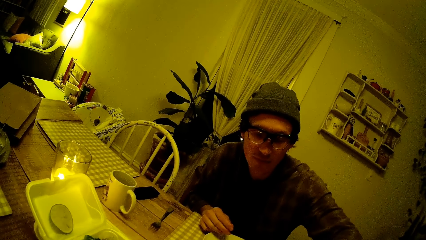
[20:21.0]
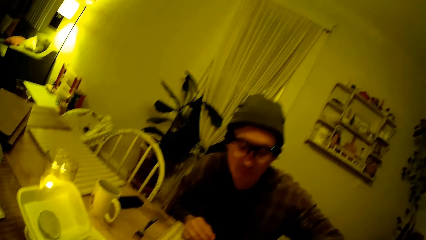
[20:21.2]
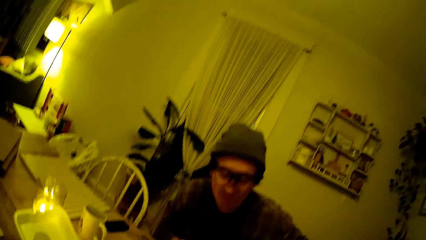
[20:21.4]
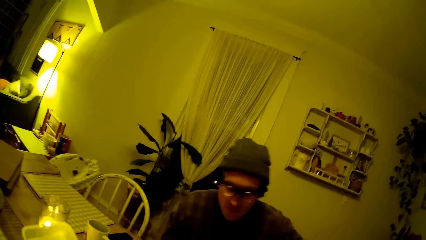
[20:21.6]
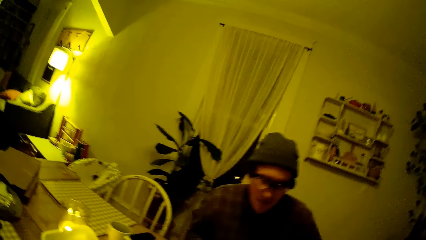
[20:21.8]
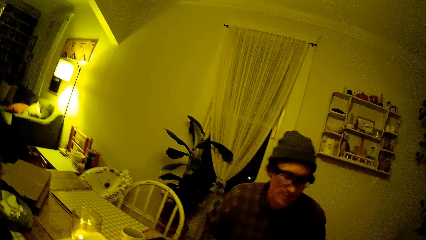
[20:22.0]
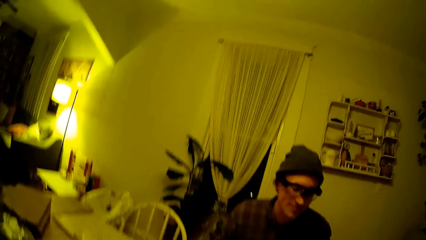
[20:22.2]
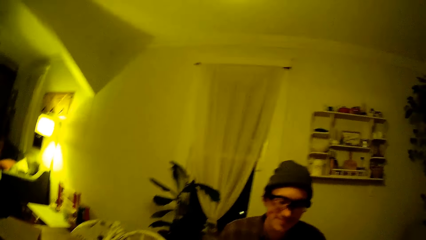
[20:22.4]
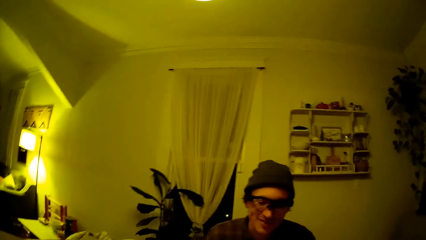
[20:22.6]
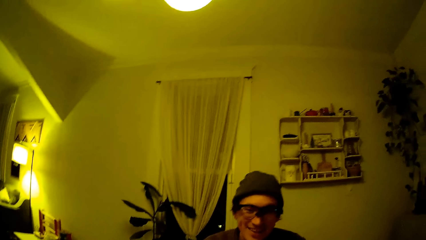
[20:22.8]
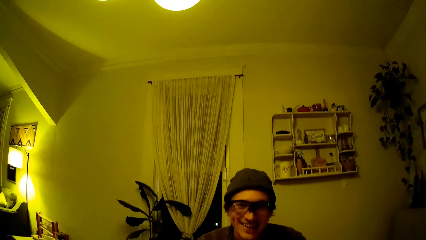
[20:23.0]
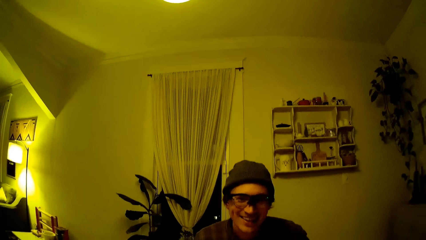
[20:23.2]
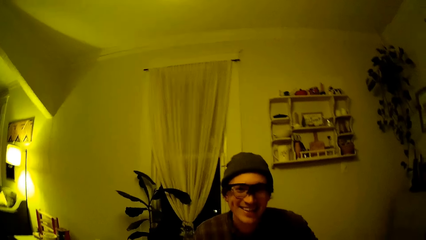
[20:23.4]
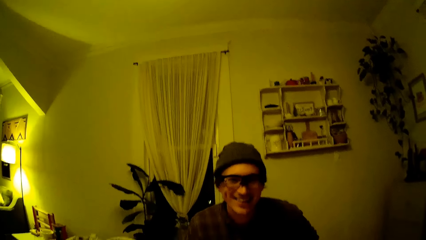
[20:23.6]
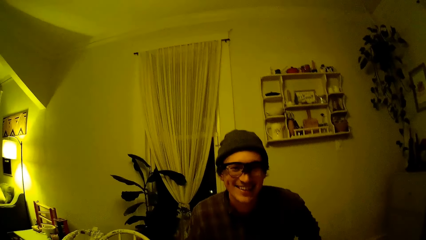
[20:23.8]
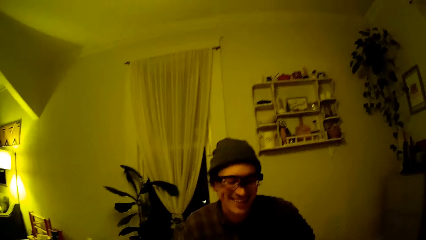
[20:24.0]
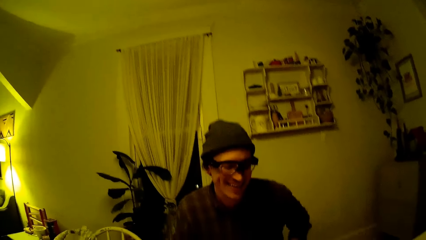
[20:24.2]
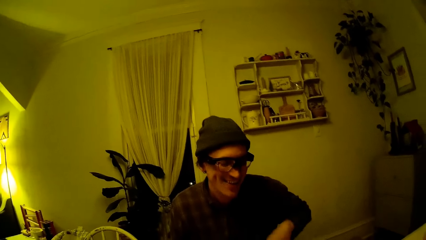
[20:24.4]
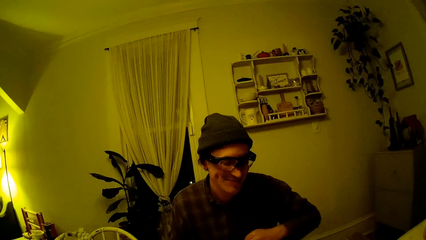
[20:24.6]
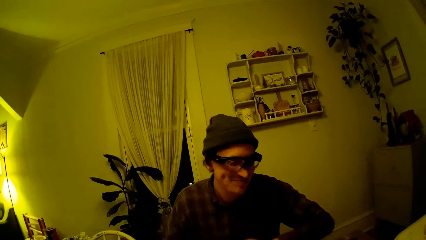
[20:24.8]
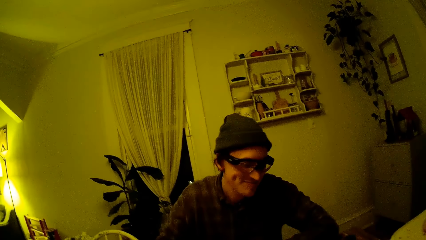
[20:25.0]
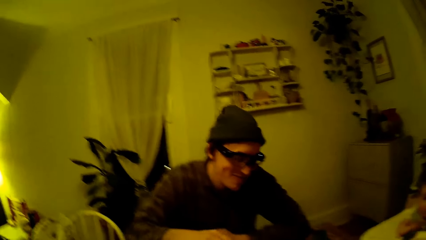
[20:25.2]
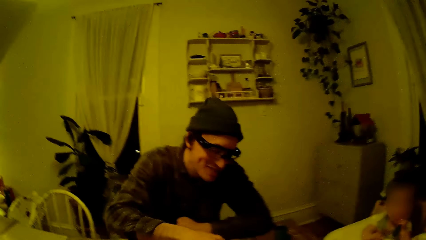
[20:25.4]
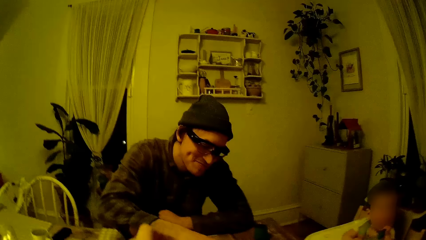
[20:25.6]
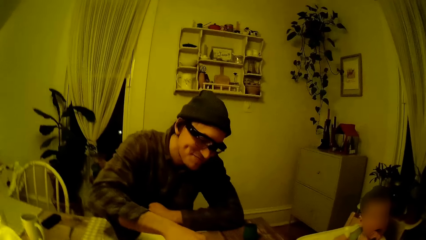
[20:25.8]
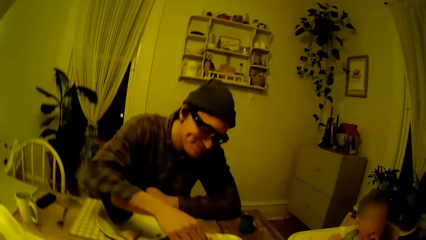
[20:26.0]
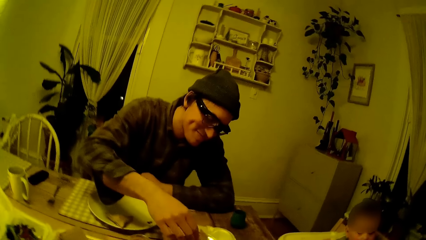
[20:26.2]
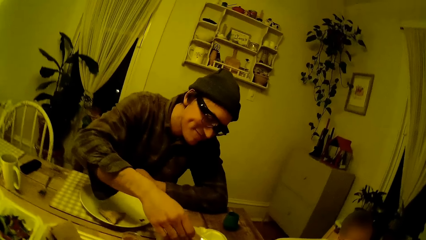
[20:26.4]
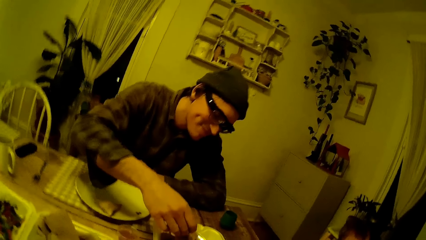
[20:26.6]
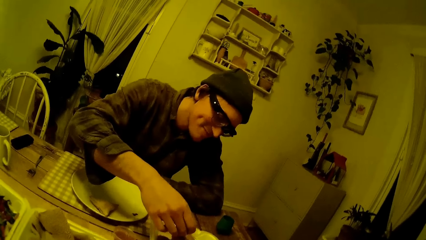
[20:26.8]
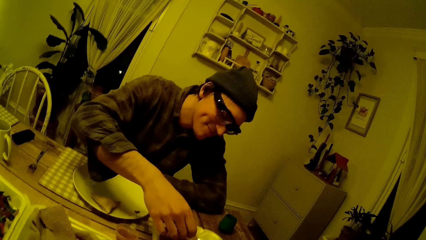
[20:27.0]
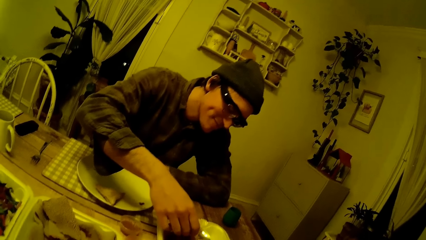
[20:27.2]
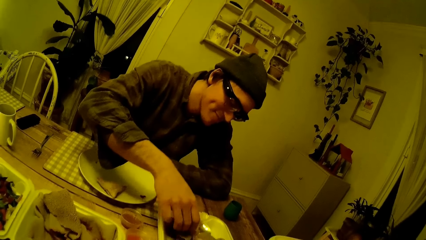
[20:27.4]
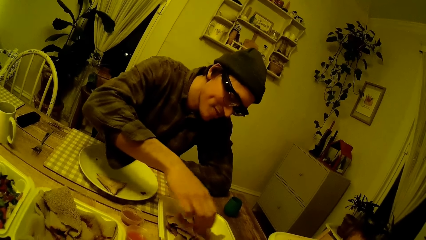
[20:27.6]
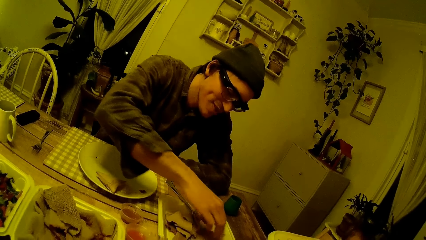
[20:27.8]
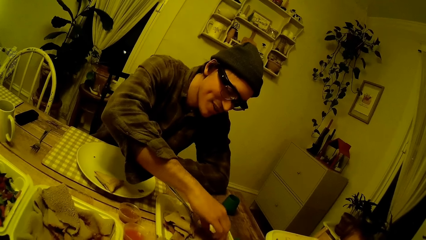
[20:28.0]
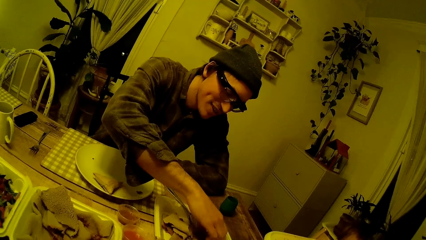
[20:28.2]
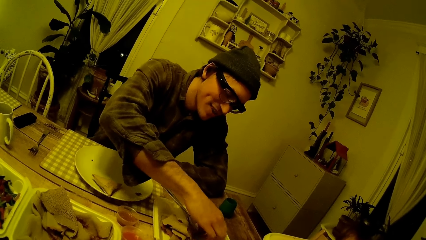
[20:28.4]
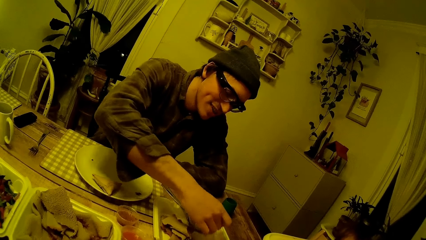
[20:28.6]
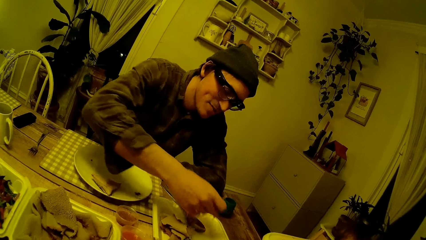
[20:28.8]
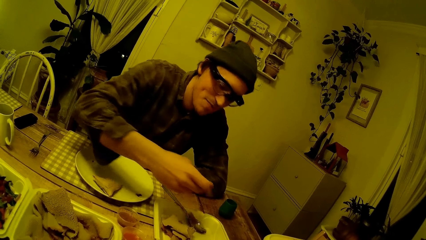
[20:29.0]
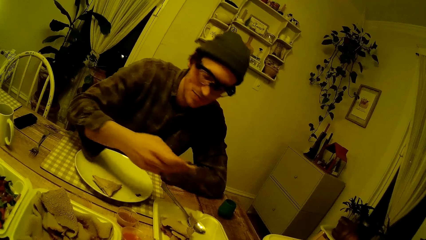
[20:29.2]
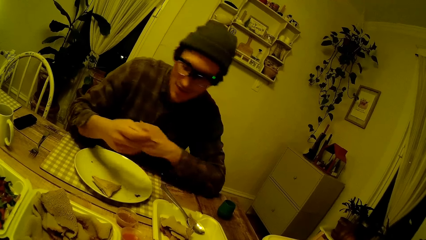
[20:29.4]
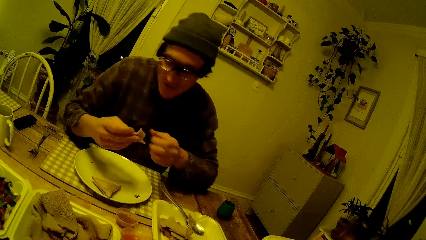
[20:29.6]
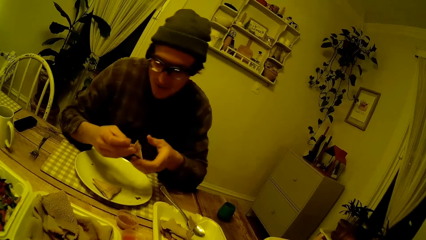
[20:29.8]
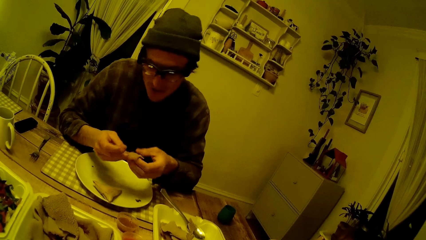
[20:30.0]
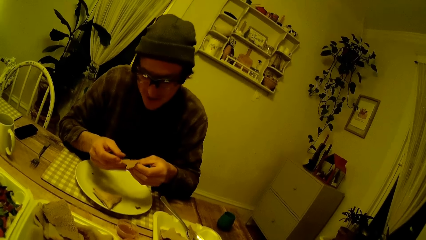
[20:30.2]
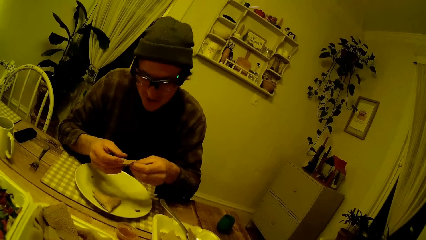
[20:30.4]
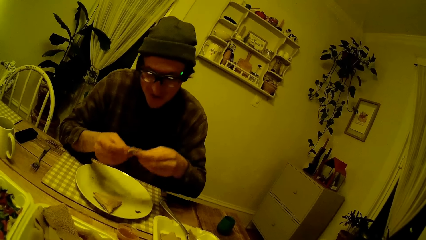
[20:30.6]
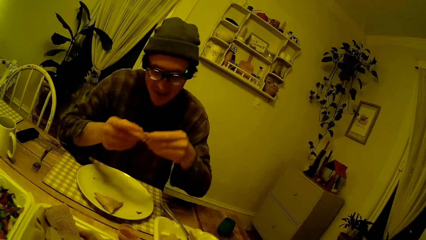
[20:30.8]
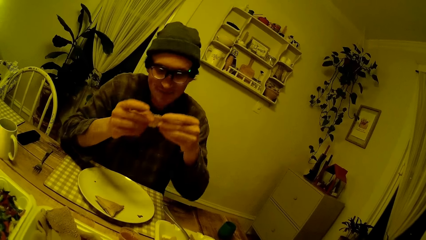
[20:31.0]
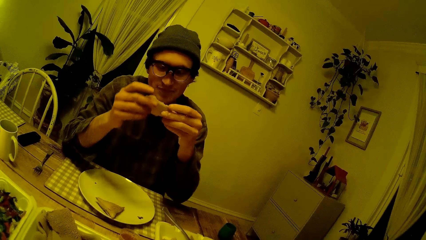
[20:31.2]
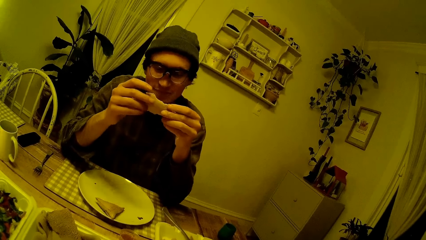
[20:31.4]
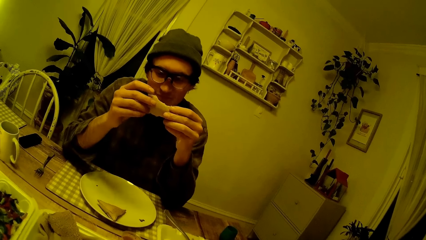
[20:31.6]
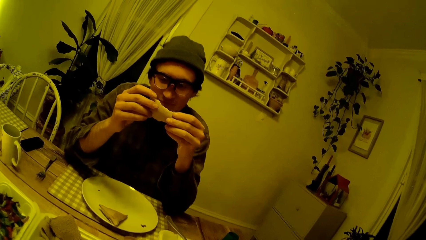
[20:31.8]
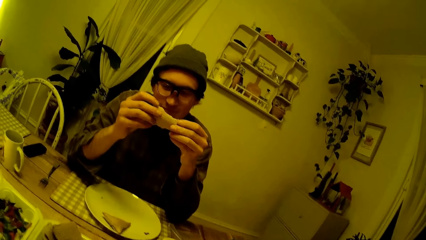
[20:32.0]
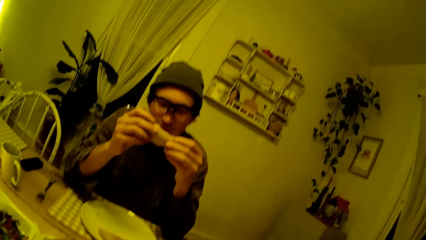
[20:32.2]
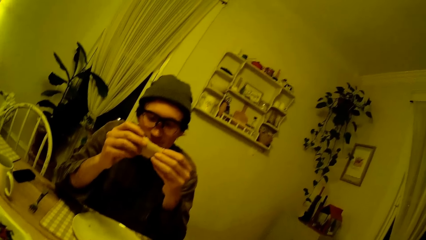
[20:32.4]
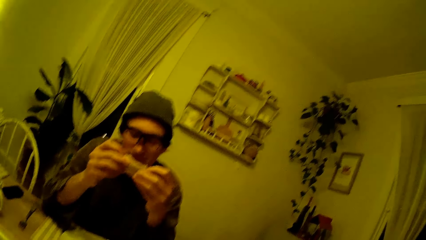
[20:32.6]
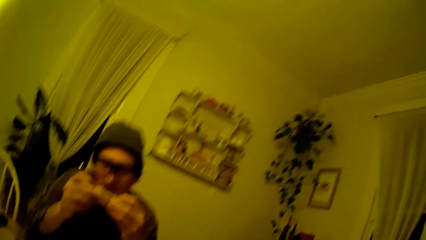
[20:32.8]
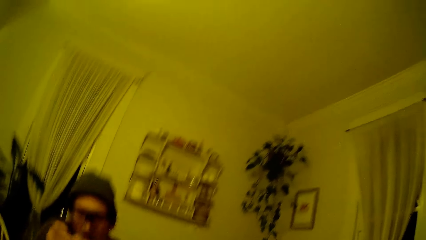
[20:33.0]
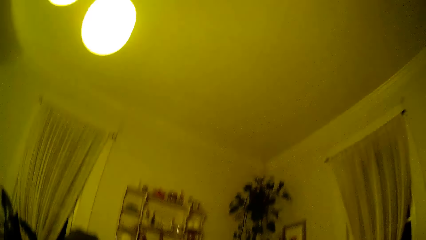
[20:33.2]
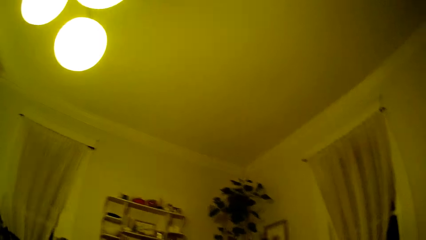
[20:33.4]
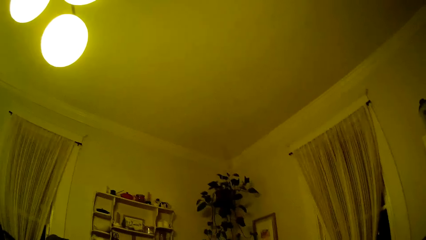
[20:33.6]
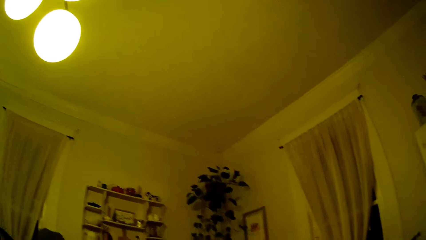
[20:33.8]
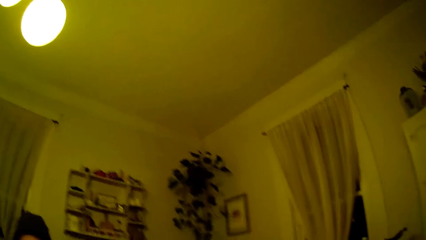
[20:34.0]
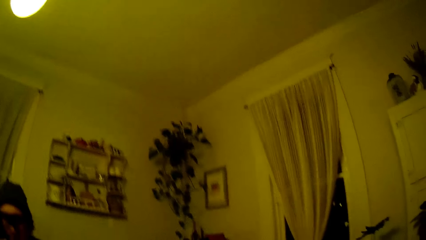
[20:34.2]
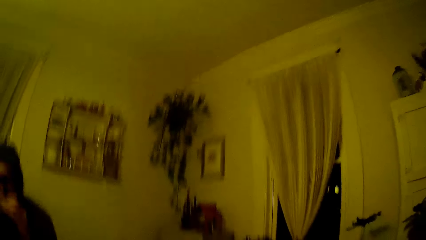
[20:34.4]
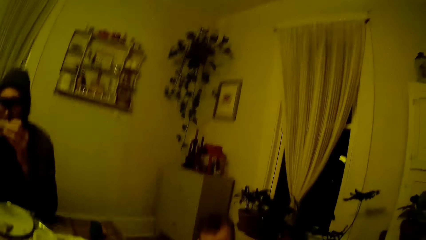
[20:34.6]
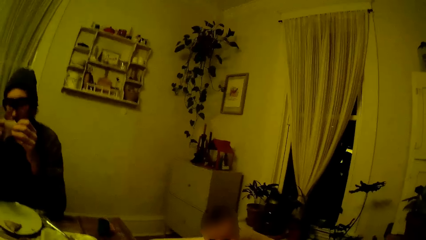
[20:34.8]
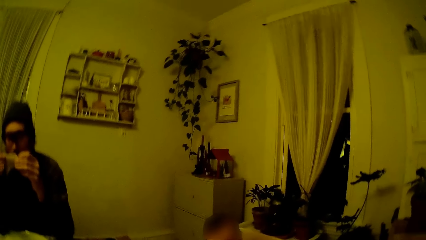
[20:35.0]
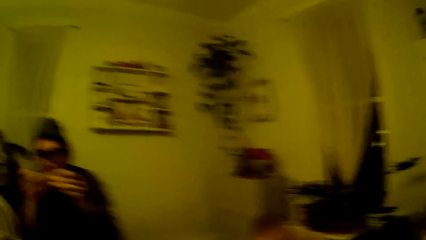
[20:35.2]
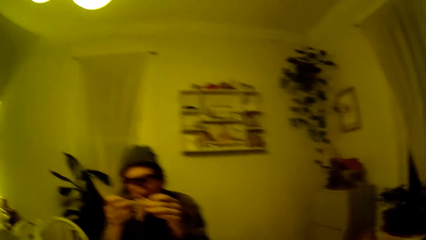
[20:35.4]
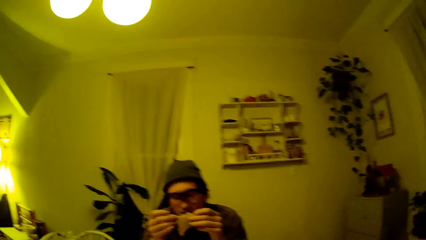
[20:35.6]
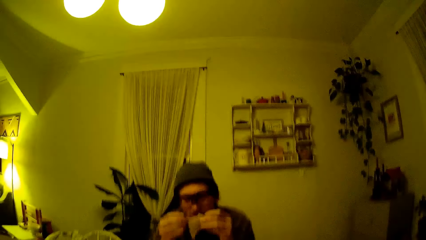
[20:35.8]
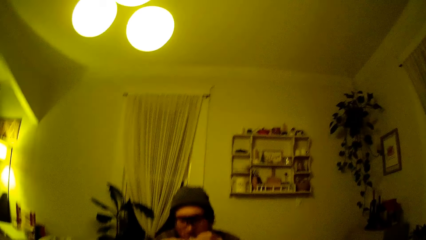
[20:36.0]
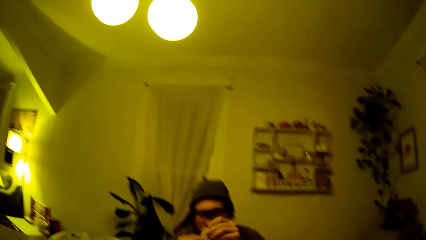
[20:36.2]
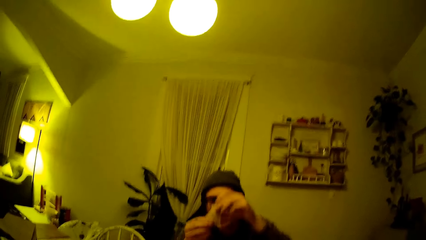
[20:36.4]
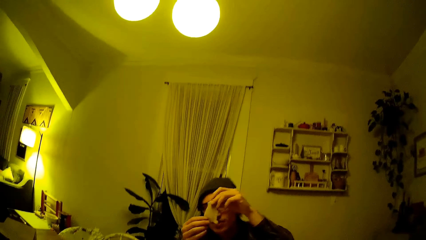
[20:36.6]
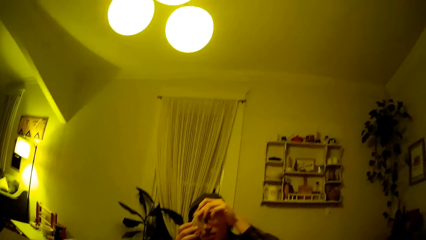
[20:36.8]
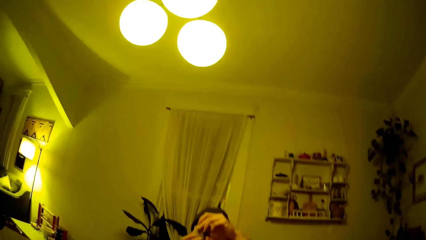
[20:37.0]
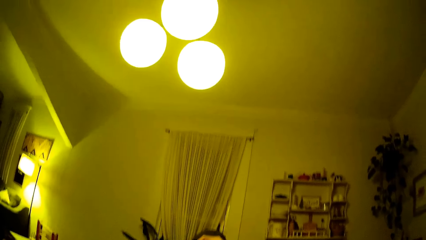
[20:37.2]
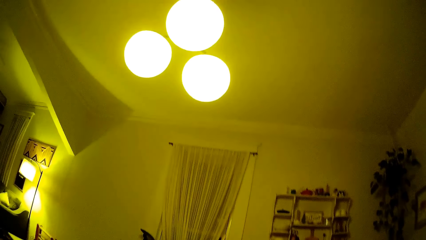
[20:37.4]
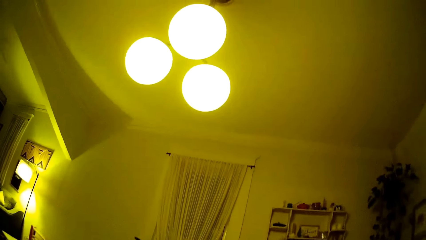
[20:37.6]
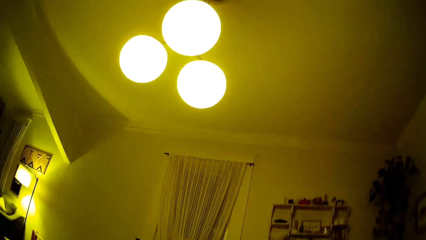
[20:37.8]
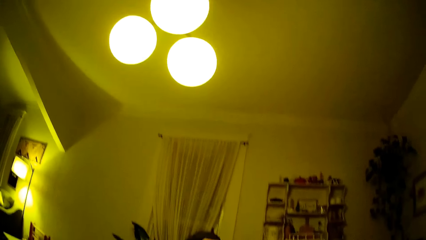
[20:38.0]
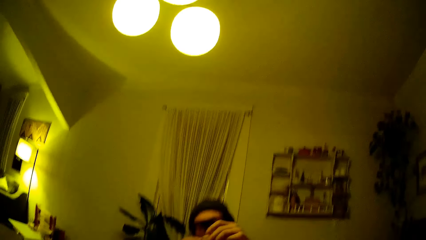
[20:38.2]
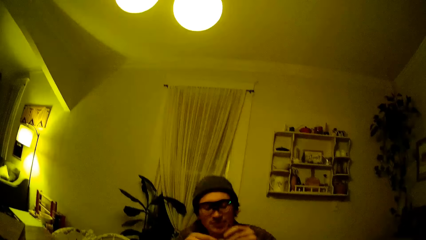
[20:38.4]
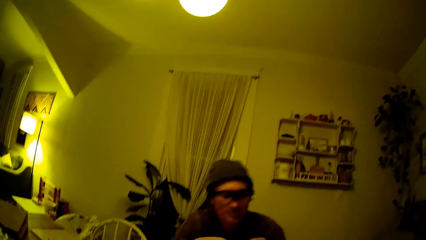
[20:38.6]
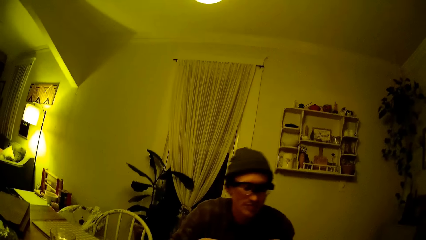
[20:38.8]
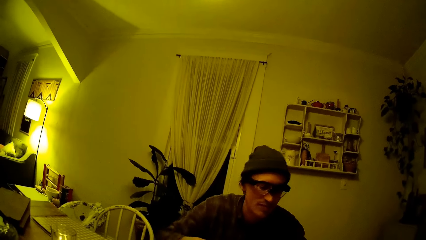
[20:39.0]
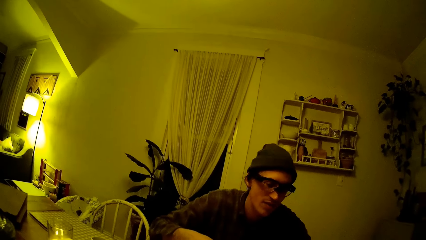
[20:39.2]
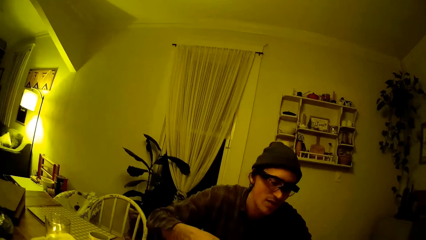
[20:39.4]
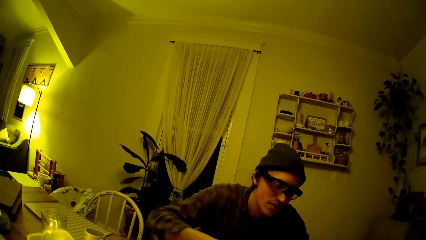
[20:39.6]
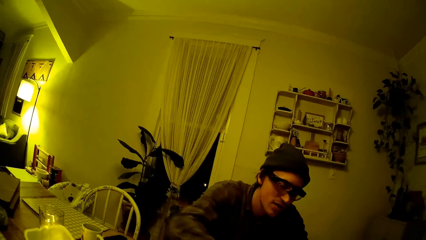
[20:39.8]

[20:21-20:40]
The man picks up a pancake from a plate on the table with his right hand. The man holds the pancake in both his hands. The man eats food. The camera wearer looks around the room.
